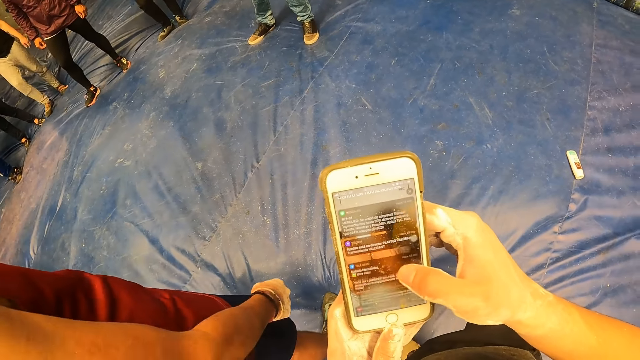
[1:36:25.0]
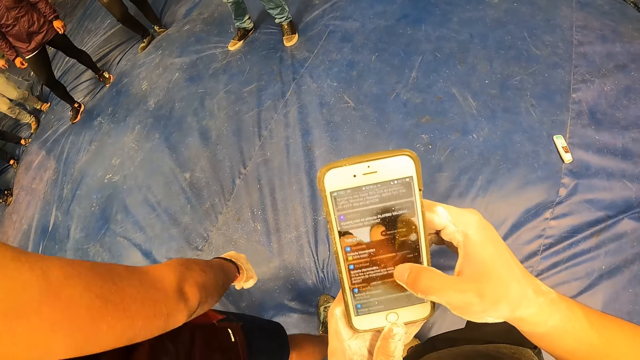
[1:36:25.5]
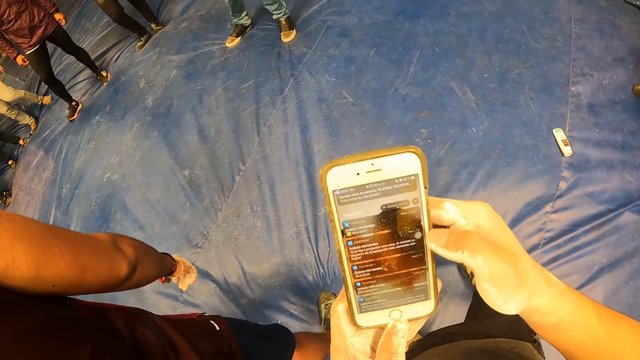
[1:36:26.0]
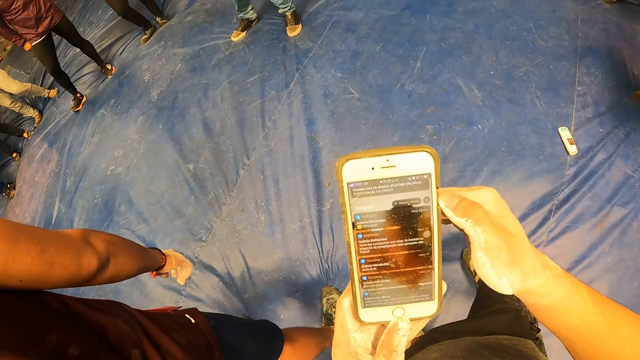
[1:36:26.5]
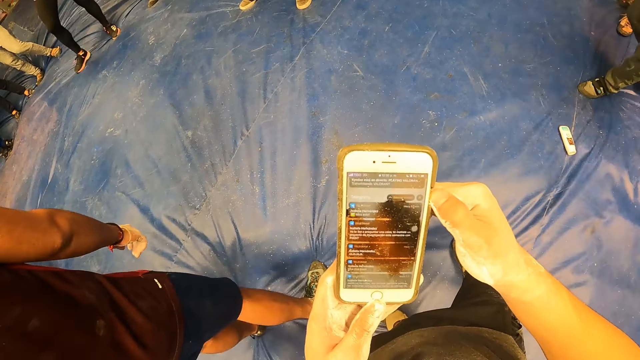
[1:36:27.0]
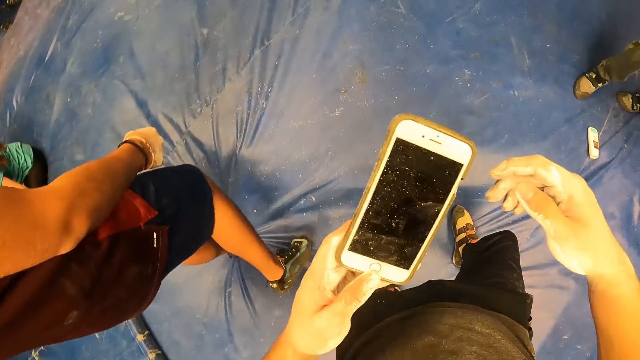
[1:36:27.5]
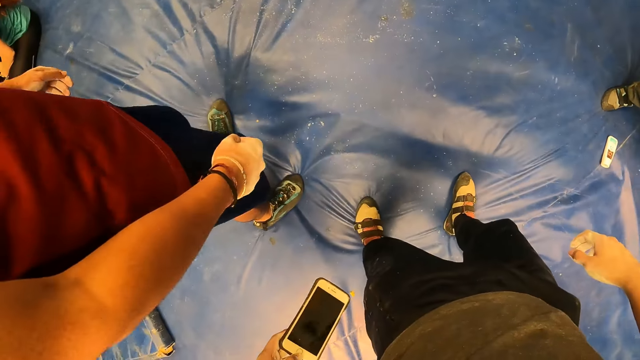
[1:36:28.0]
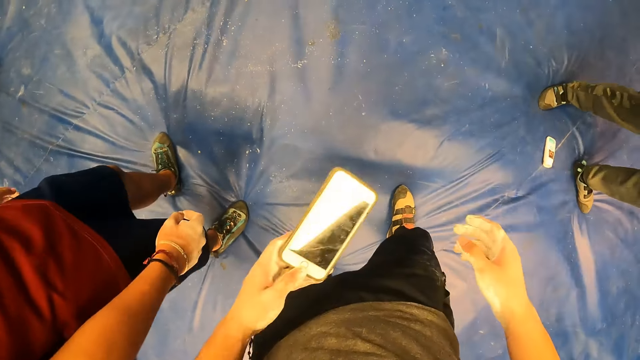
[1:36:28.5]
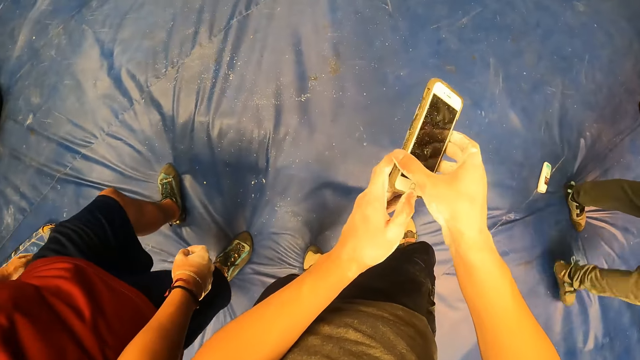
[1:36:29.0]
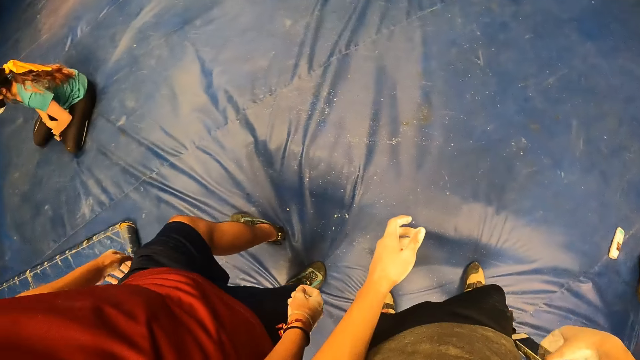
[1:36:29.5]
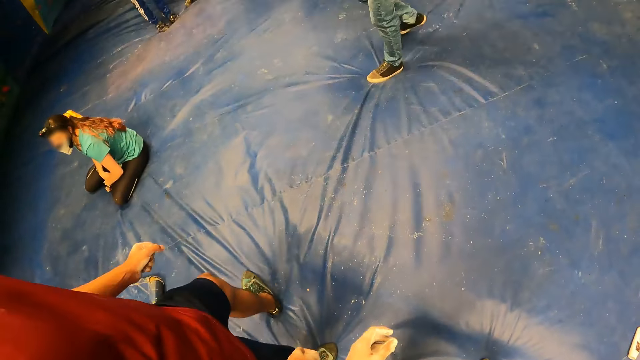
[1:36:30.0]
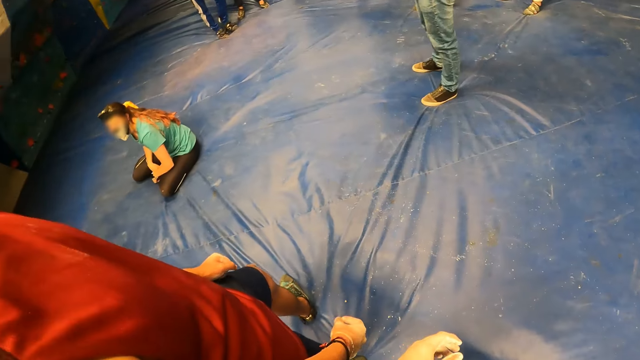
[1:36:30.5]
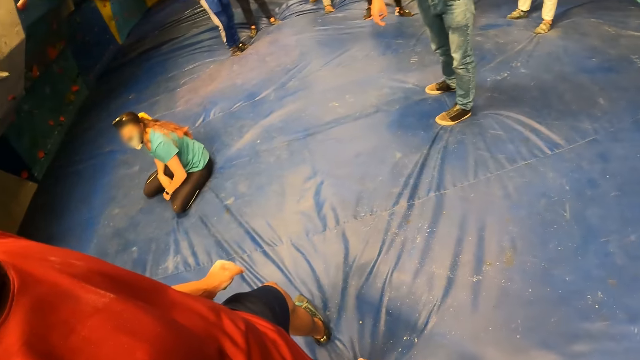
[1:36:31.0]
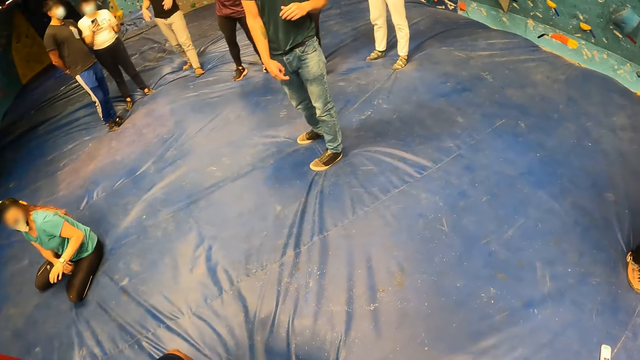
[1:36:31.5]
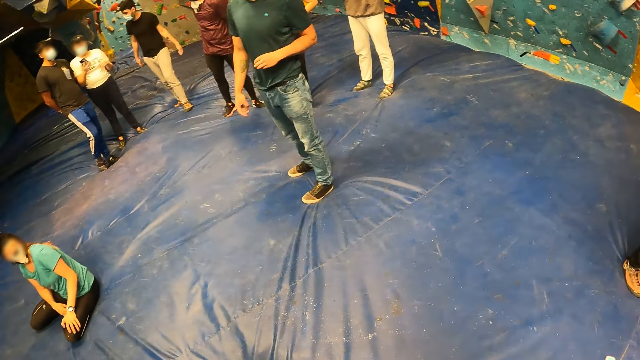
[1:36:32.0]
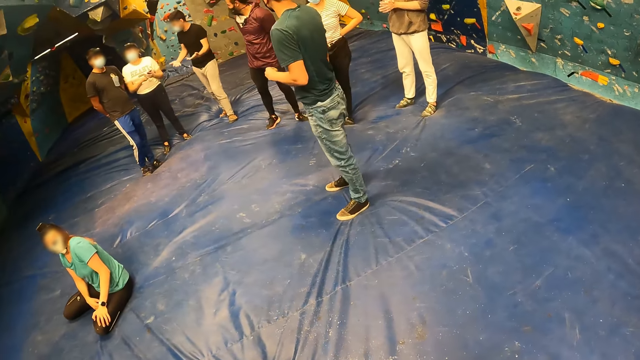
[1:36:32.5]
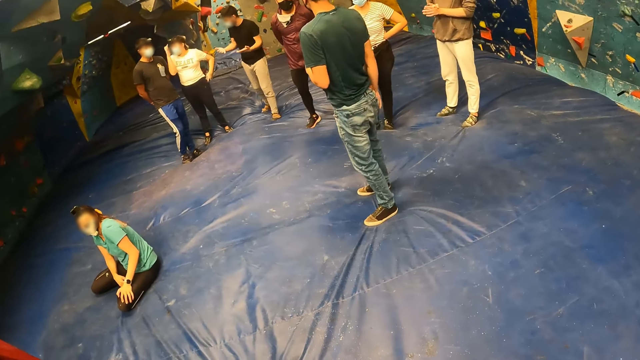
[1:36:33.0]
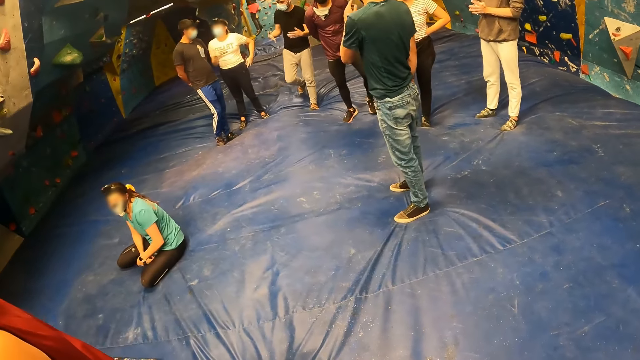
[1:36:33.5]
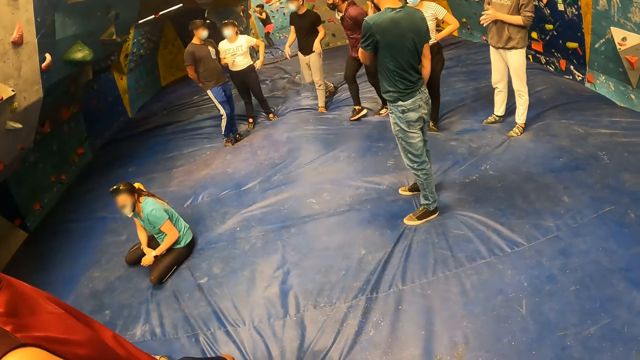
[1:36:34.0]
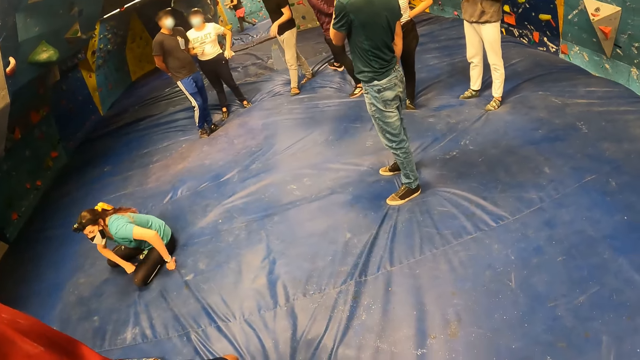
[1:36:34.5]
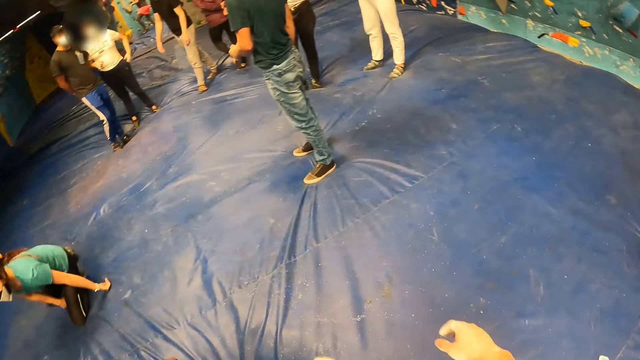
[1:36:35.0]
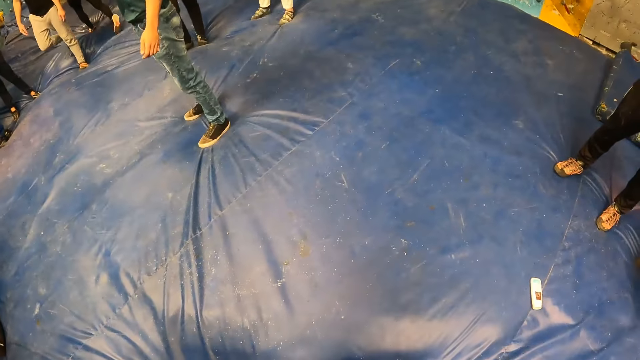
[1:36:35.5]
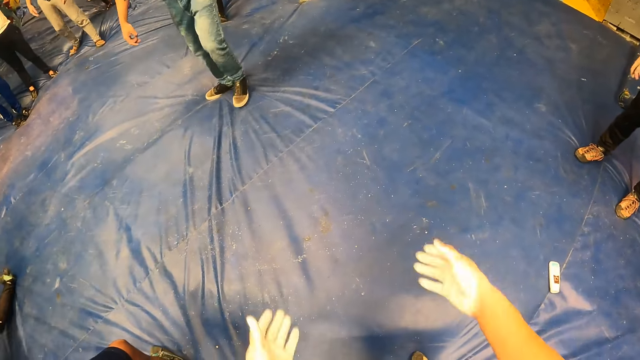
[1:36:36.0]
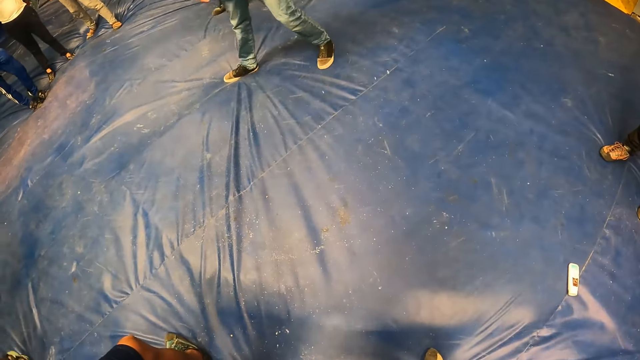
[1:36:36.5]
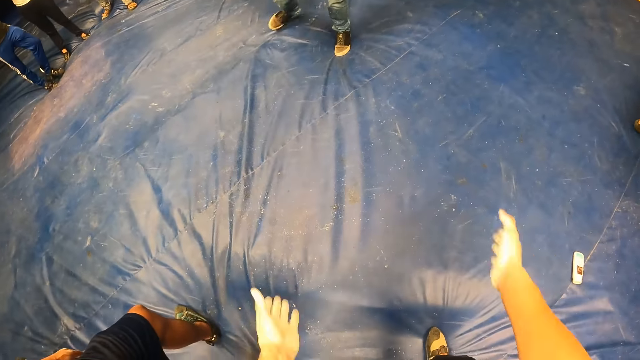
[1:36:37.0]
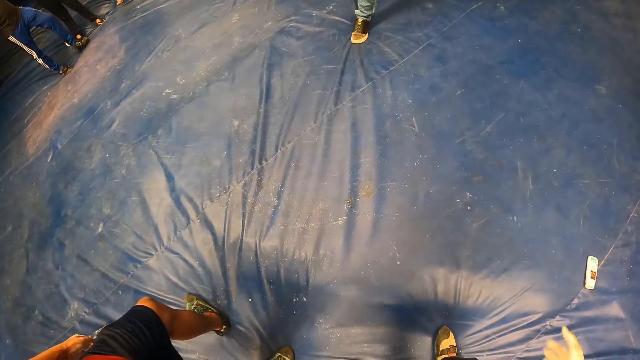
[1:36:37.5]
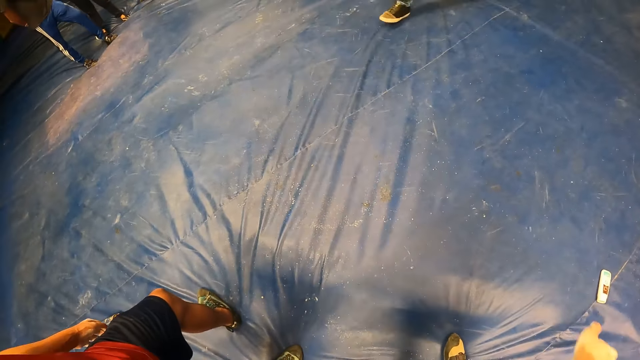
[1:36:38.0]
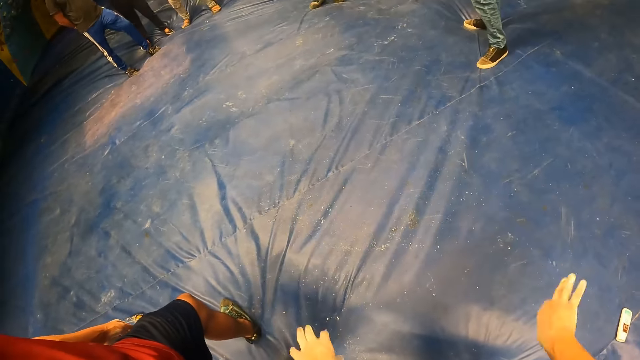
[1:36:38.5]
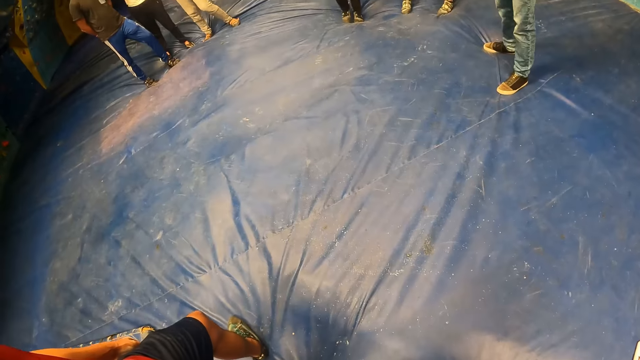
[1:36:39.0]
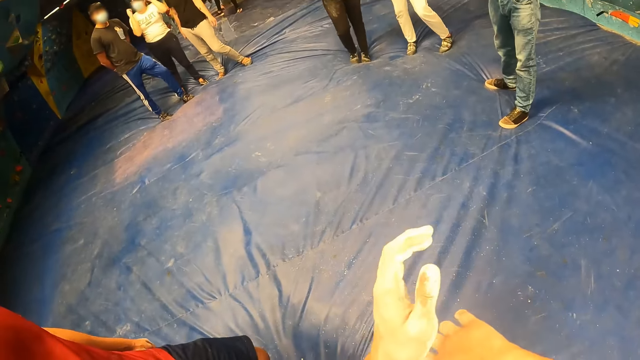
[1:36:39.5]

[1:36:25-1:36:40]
The camera wearer passes the phone from his left hand to his right hand. He puts the phone in the pocket. The woman interacts with a man. Another man gathers people around. Another woman jumps from the bouldering wall to the crash pad. The camera wearer swings the hands.

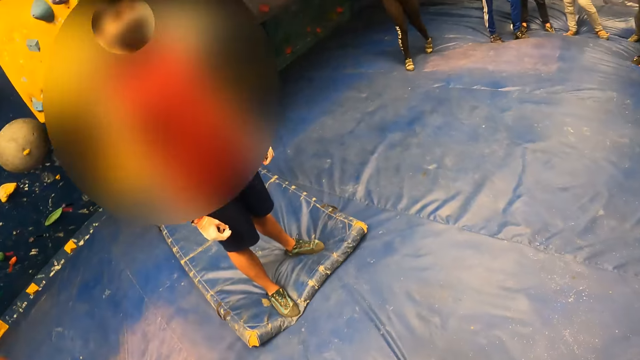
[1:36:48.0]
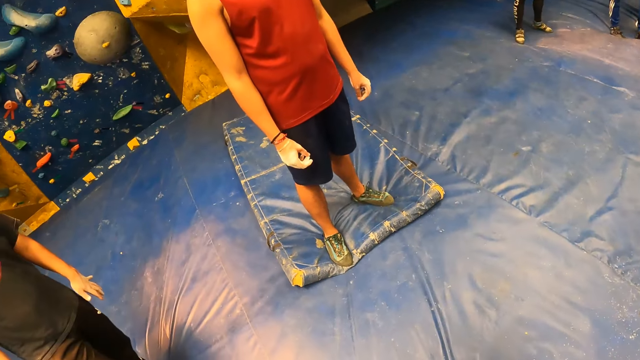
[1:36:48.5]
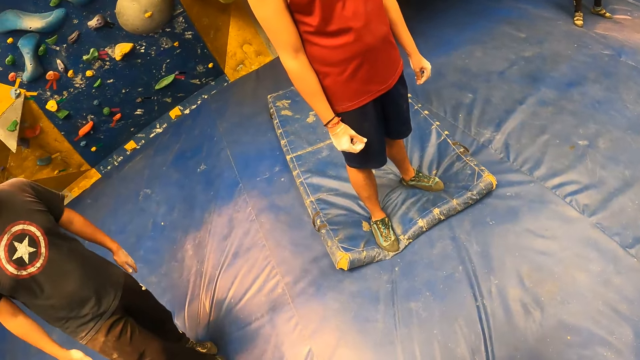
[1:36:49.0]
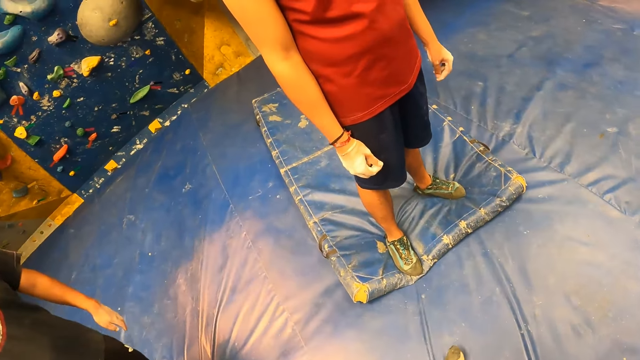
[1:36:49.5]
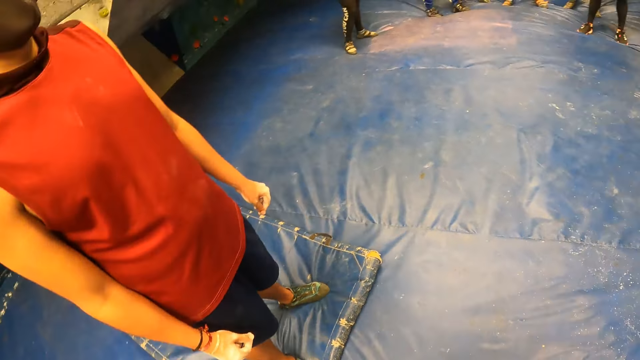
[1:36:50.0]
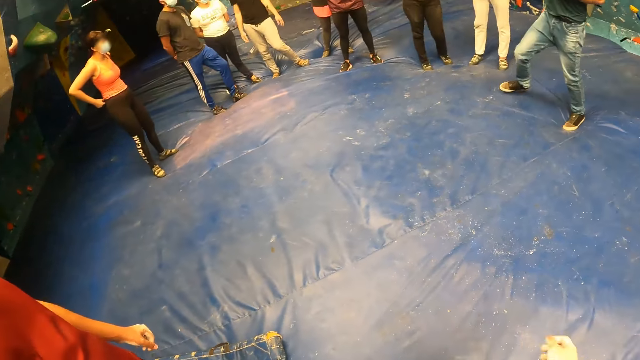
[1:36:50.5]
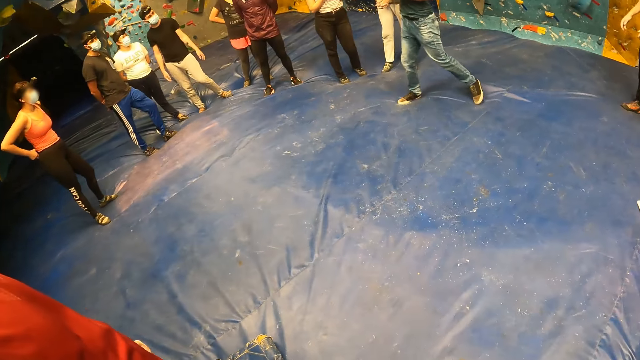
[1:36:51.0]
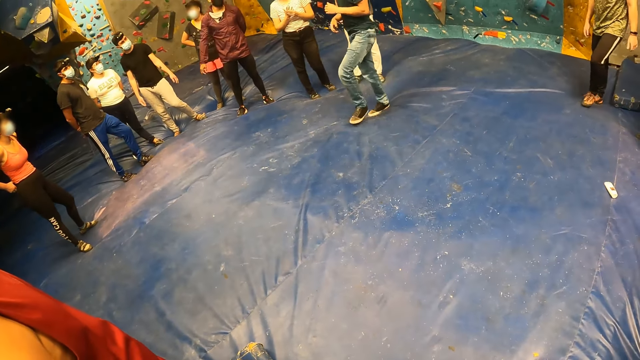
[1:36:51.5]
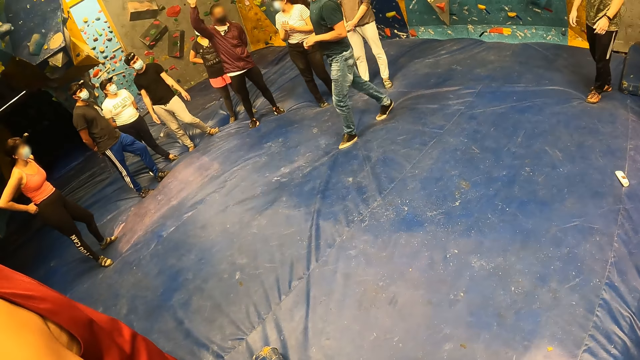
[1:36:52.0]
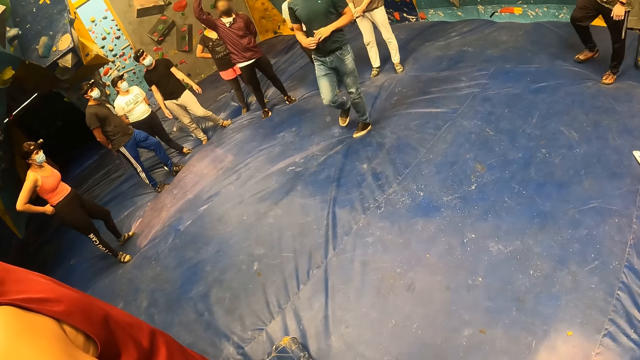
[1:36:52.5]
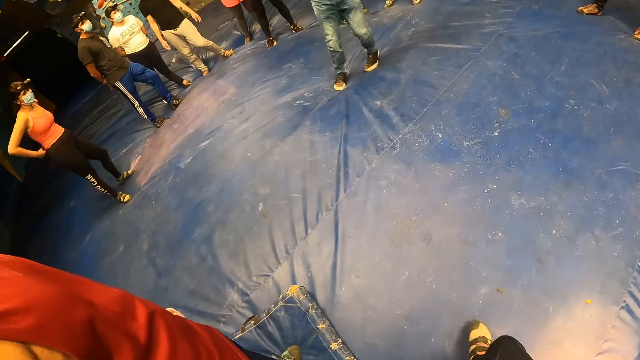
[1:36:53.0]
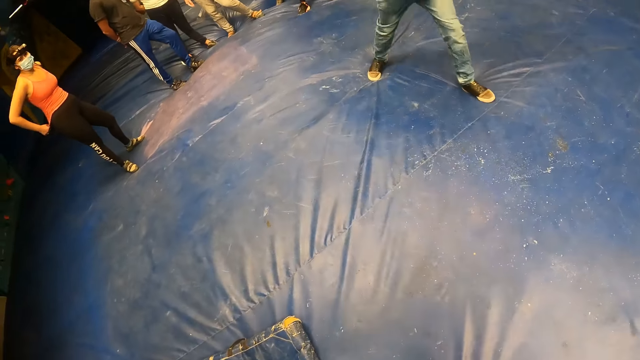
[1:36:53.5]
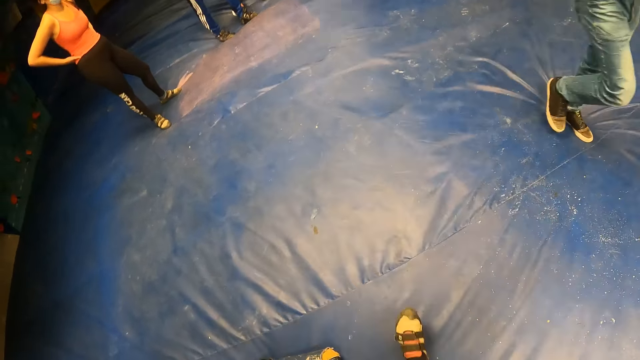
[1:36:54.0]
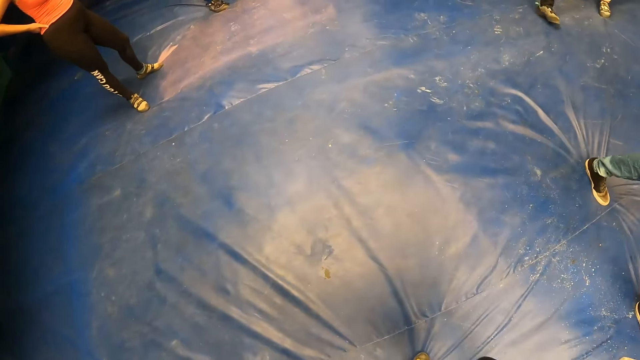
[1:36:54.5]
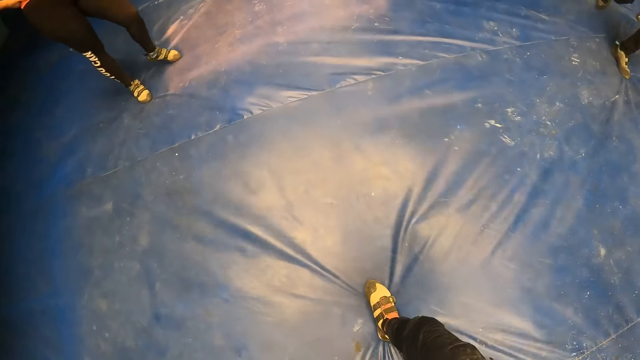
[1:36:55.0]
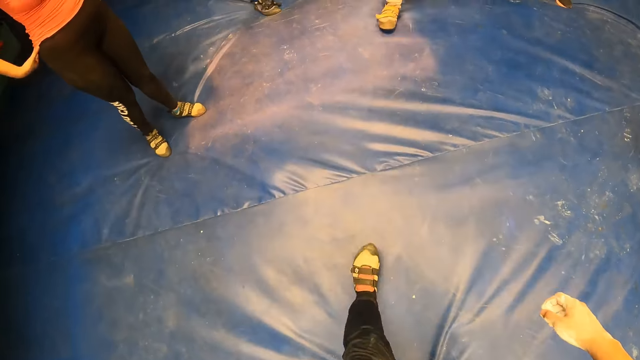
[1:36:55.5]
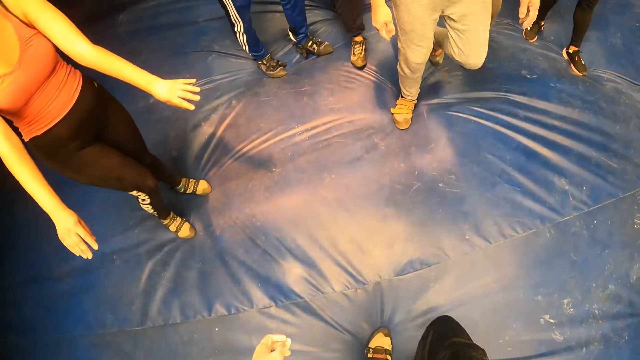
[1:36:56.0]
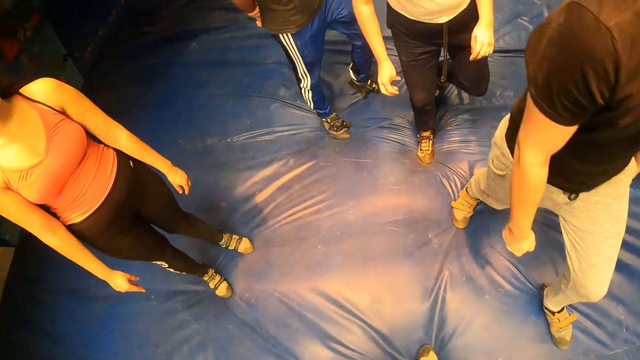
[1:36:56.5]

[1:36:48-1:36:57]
The camera wearer moves to the man. They move around.
